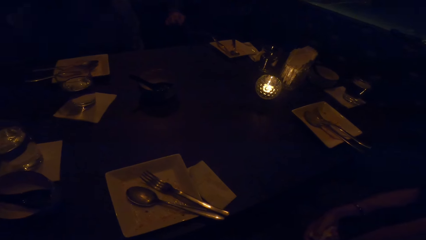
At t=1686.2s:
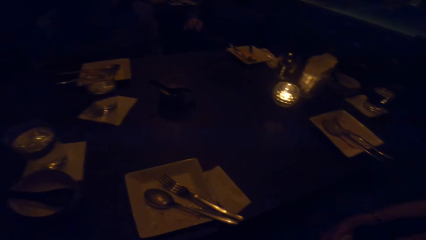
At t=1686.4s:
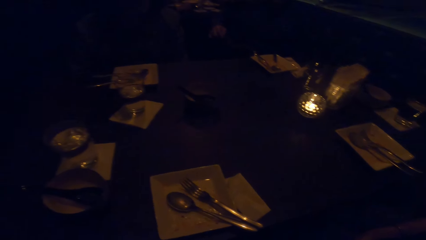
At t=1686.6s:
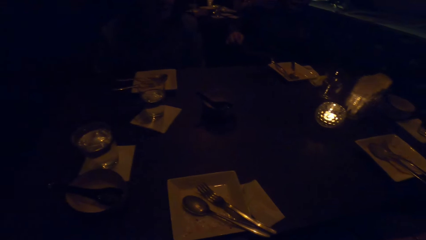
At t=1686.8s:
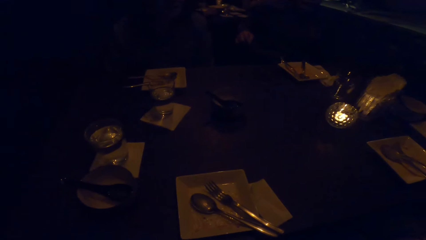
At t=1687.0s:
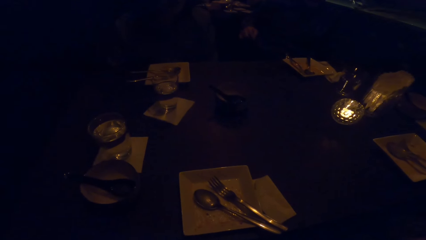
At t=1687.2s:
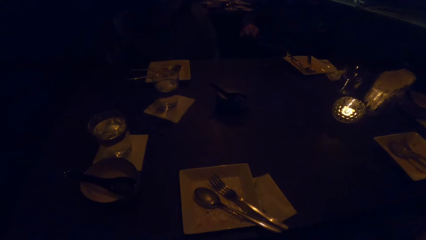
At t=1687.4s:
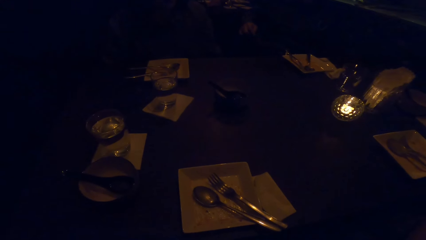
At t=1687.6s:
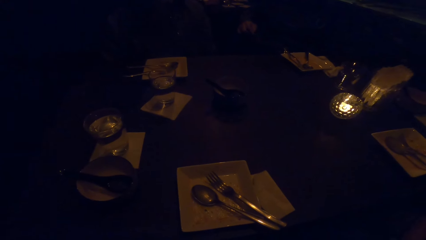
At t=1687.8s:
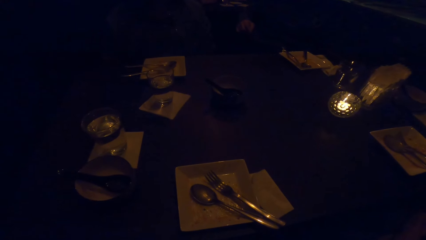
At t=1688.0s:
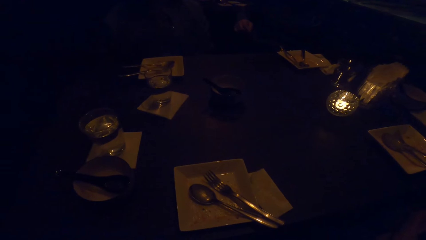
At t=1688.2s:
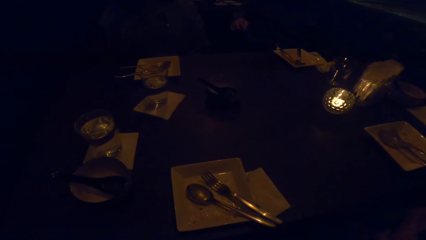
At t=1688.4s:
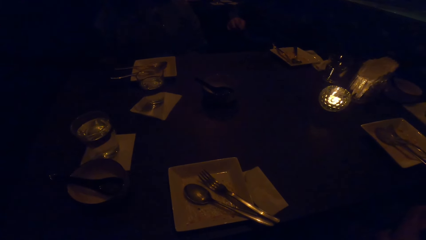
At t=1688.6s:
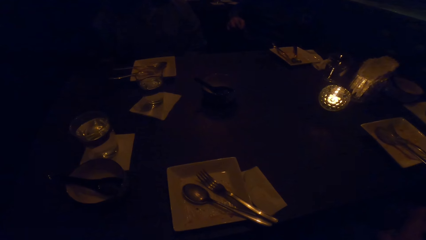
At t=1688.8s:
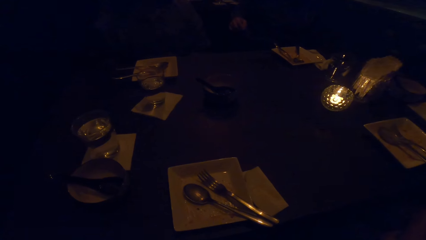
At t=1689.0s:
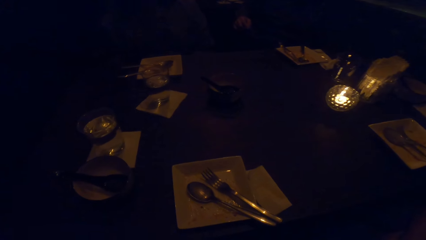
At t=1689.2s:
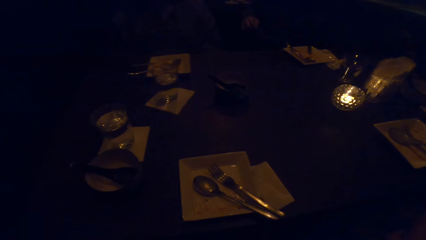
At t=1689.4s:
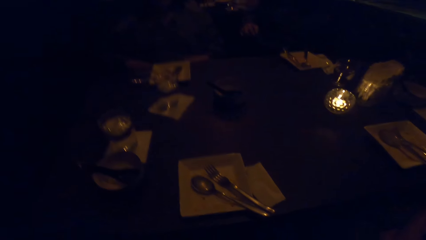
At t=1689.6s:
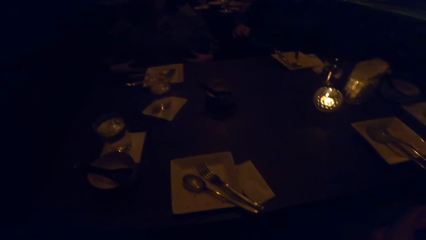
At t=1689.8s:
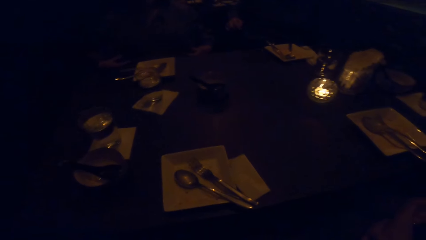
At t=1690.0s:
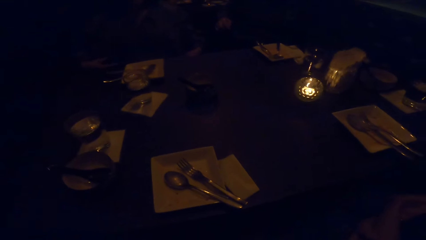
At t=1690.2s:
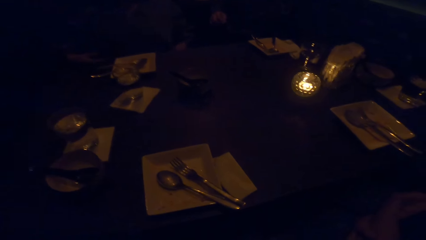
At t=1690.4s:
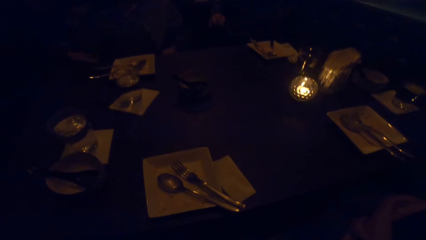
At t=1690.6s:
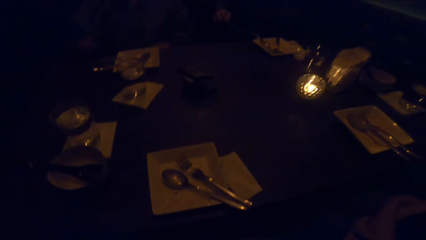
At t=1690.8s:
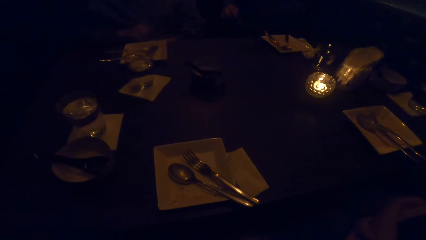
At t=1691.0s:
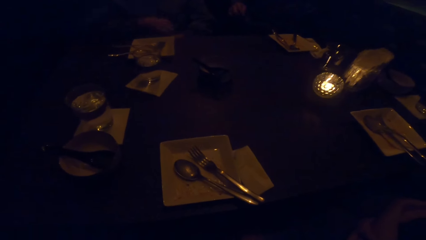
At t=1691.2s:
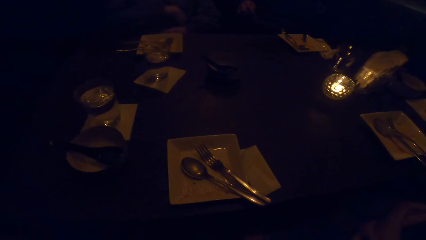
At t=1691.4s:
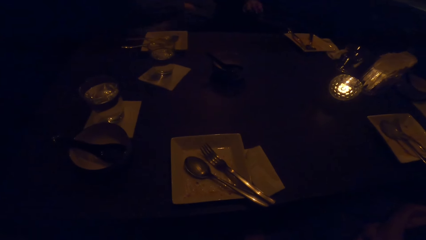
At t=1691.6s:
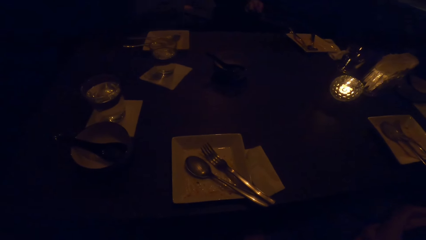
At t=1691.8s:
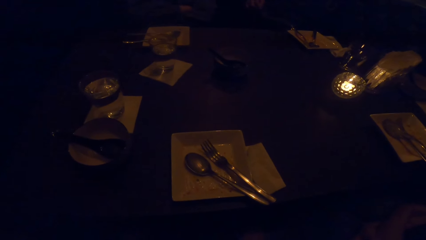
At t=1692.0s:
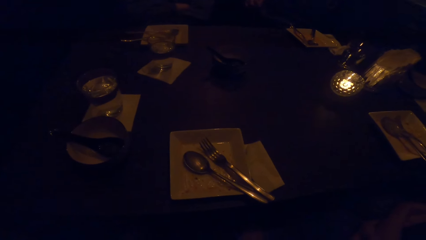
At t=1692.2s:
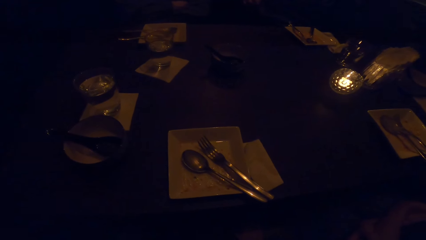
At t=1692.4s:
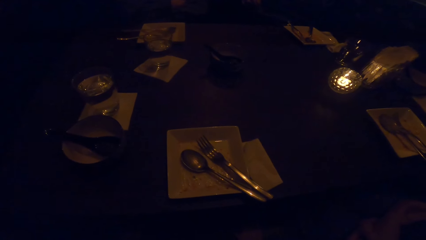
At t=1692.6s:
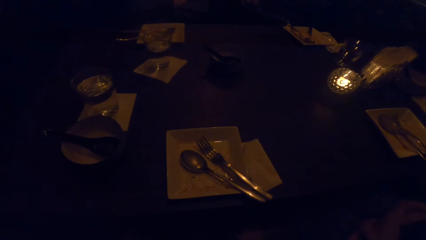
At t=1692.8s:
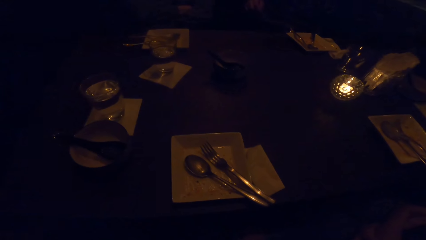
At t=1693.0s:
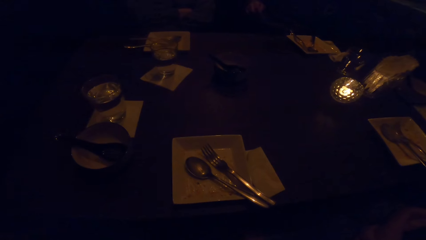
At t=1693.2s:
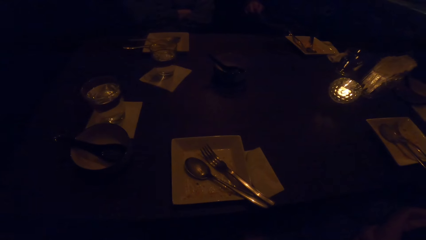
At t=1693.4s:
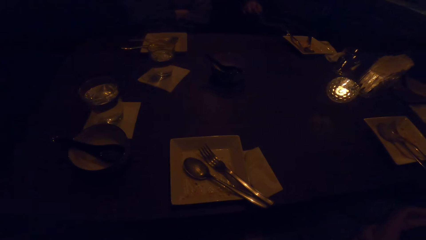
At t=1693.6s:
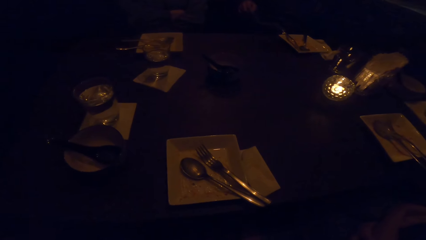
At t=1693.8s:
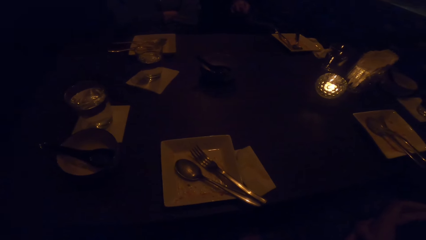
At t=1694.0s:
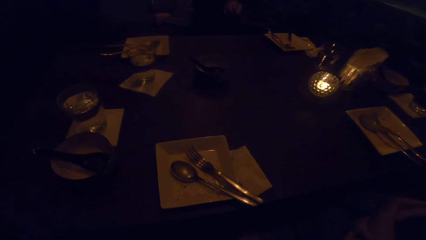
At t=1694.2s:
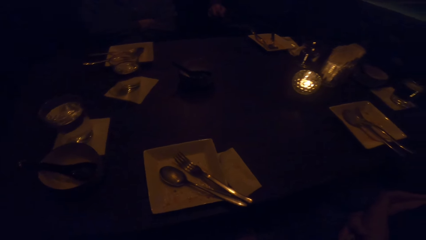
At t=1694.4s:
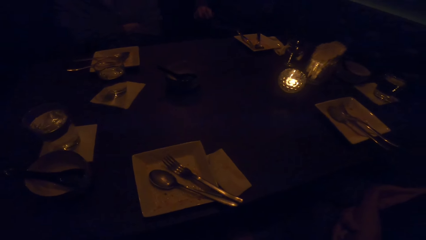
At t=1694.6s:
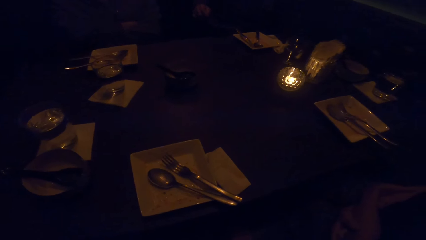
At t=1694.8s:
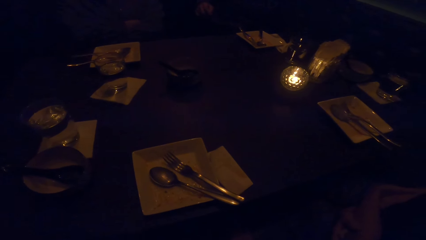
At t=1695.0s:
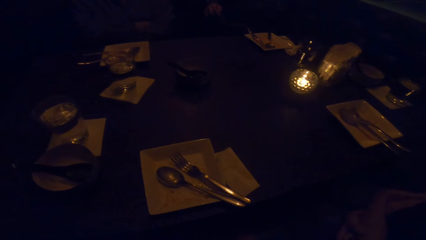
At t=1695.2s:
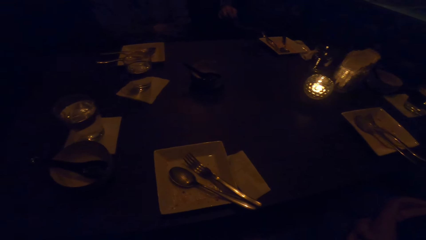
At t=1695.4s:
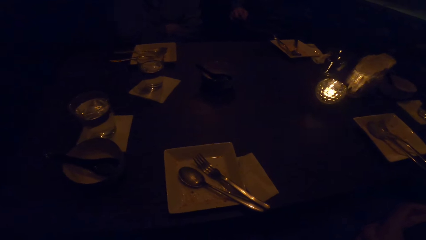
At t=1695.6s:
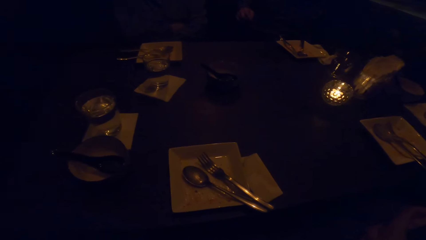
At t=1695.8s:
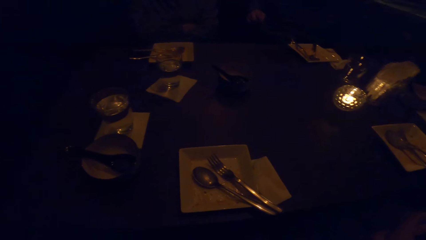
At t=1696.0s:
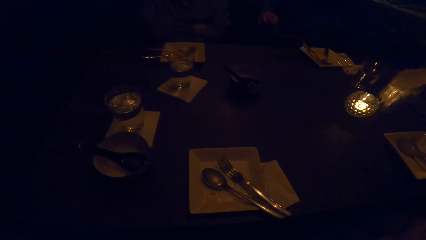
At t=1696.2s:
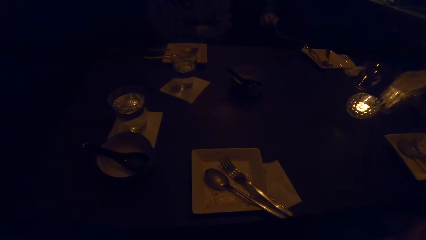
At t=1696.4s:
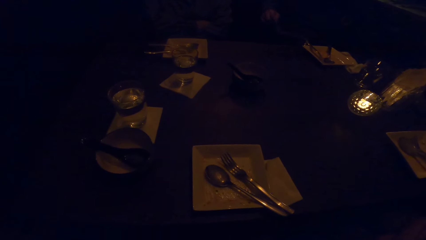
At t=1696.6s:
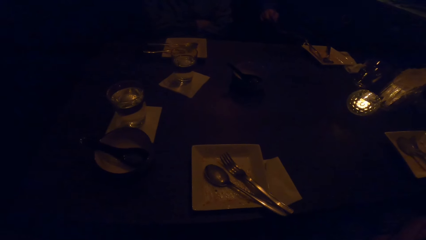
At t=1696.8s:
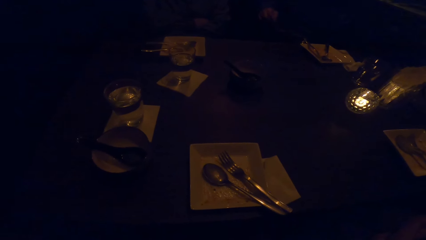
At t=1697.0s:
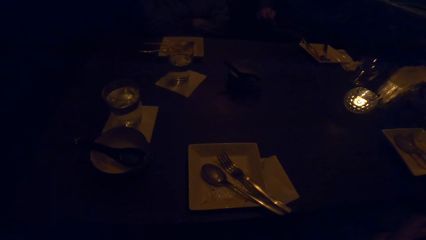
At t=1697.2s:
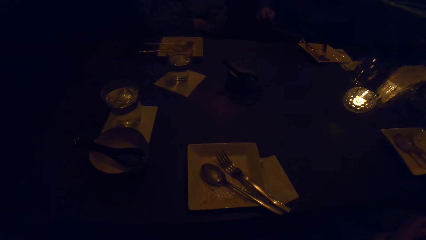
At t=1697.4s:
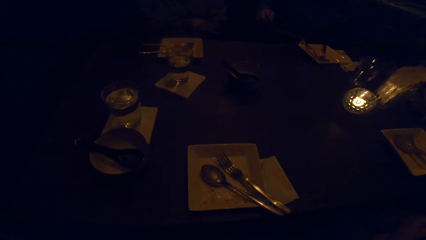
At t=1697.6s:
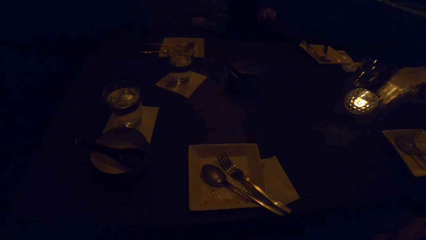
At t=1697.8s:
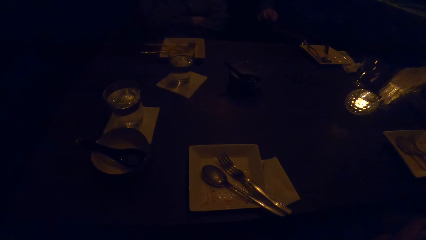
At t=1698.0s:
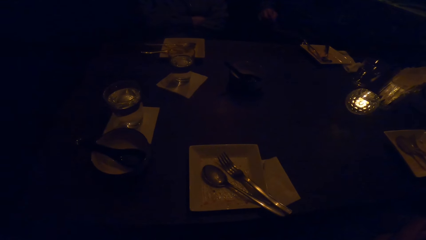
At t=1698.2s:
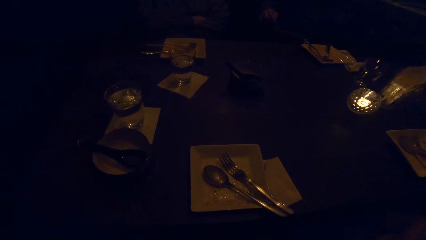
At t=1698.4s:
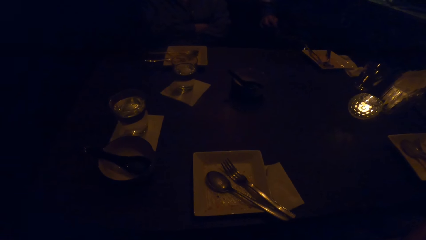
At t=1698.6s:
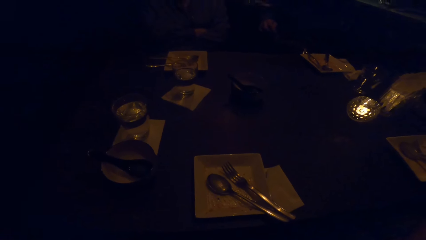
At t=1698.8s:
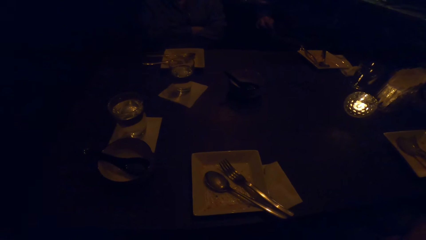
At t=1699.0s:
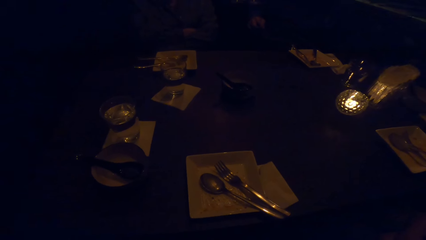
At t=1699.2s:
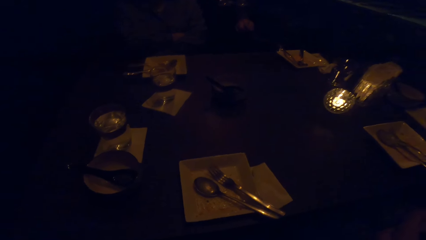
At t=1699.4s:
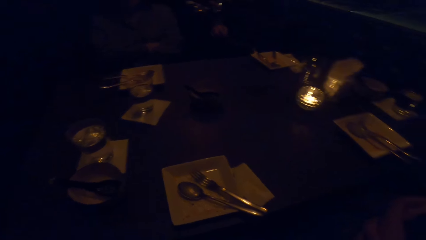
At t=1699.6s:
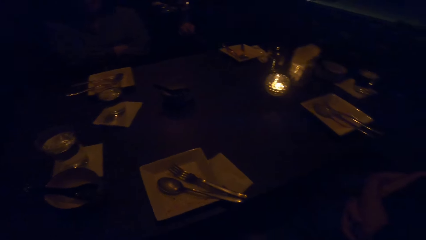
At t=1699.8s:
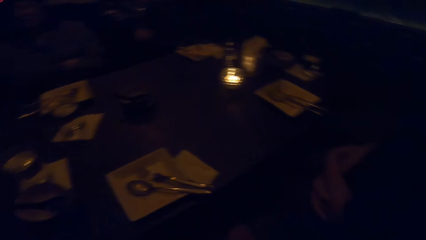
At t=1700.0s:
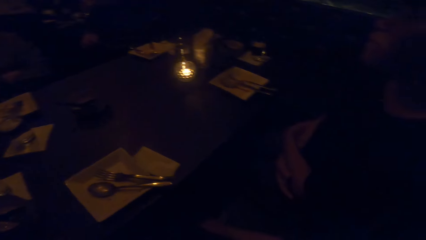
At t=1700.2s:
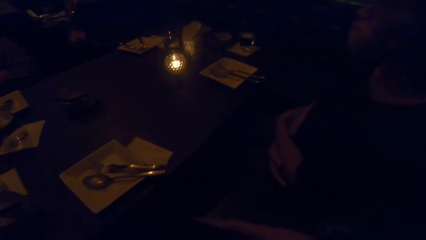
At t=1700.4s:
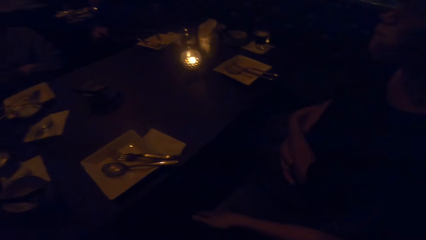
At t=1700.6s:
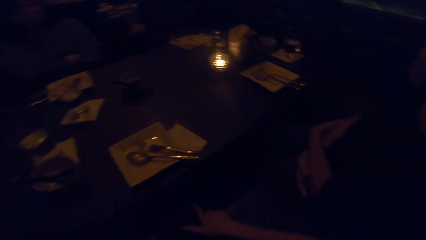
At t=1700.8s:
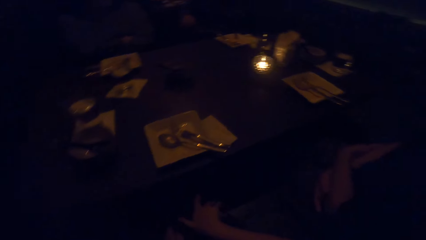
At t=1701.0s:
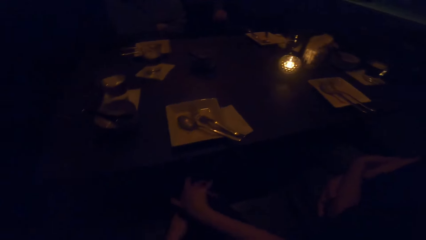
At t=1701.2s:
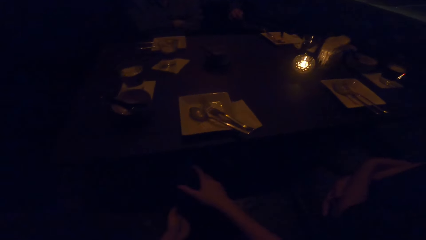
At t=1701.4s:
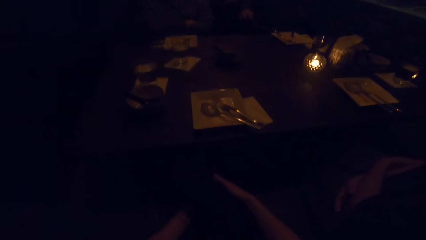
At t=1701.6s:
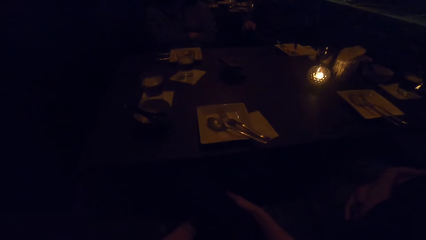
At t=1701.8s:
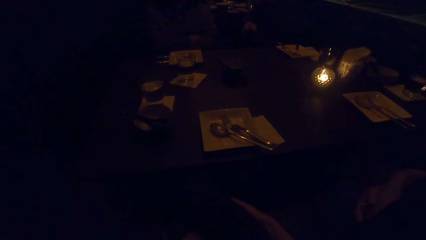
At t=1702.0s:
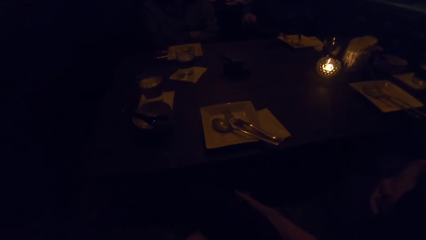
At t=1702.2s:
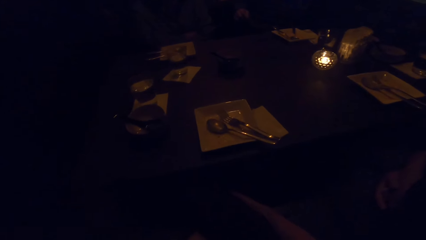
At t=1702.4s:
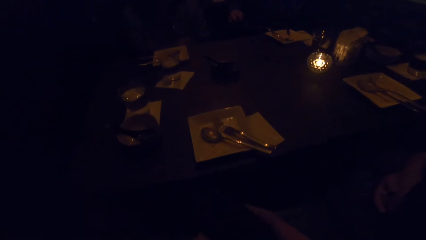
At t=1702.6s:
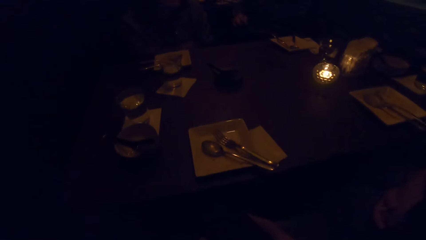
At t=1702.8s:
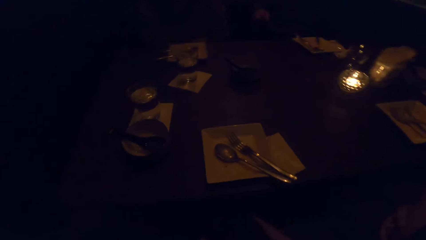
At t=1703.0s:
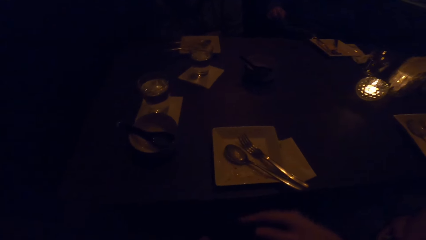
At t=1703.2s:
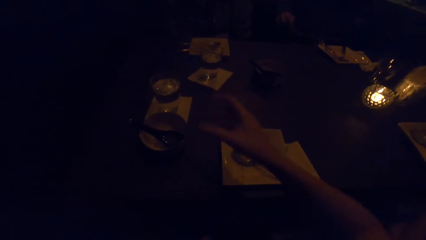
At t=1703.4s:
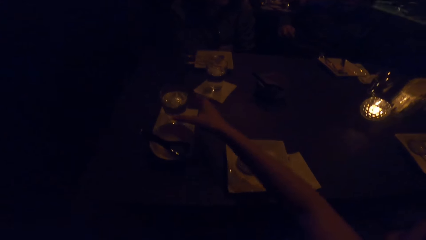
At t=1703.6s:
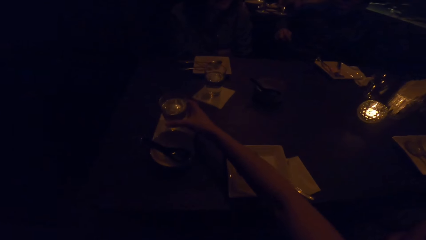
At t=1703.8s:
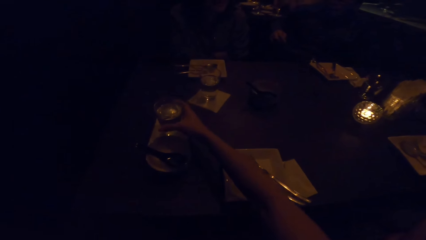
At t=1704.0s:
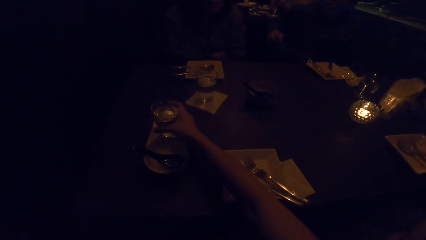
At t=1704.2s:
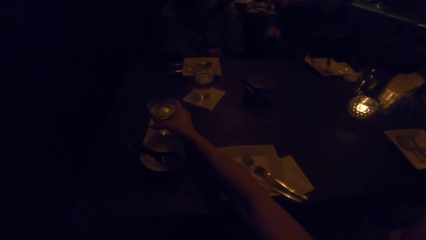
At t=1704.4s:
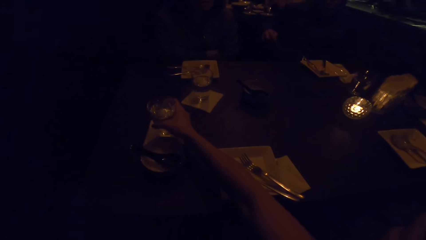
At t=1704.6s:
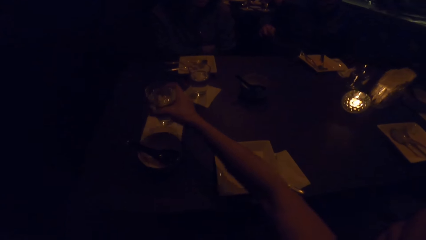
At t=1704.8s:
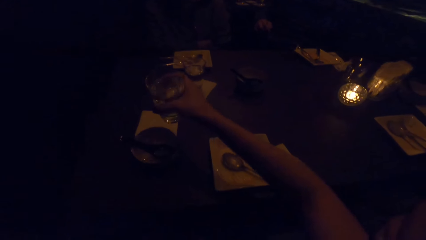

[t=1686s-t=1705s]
The camera wearer moves his hands on his legs. He touches the legs. He grabs a glass of water on the table with his right hand.
